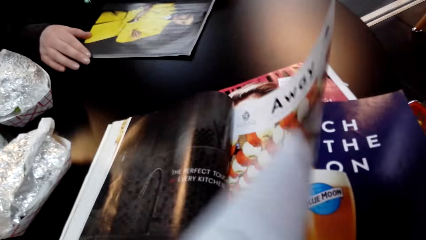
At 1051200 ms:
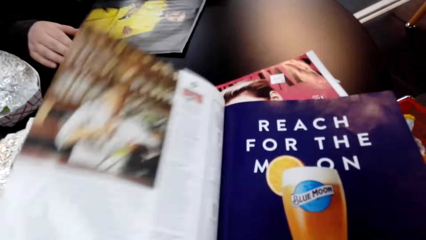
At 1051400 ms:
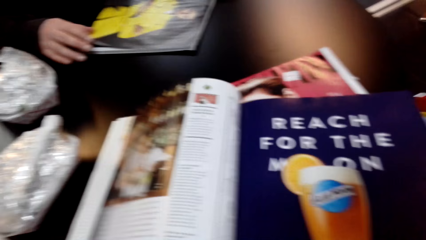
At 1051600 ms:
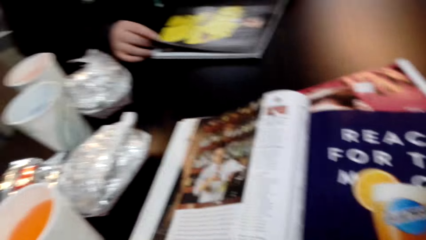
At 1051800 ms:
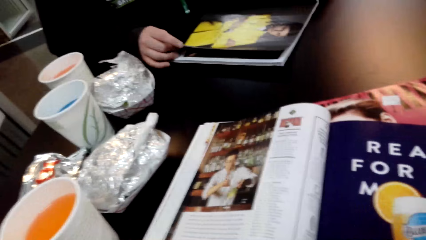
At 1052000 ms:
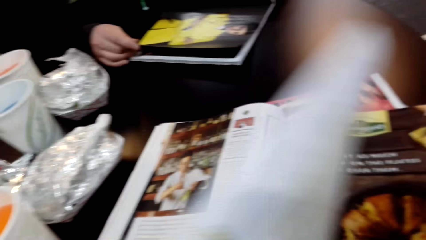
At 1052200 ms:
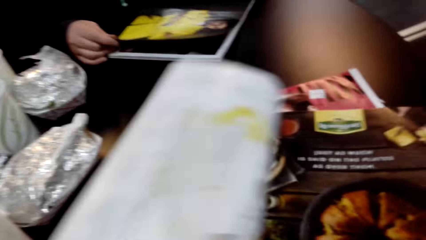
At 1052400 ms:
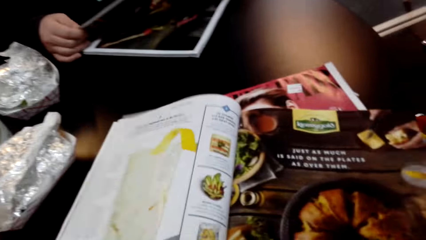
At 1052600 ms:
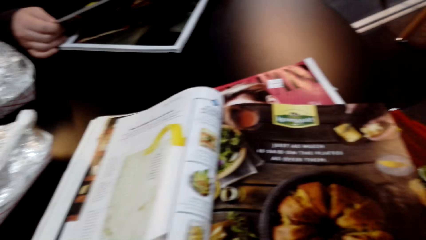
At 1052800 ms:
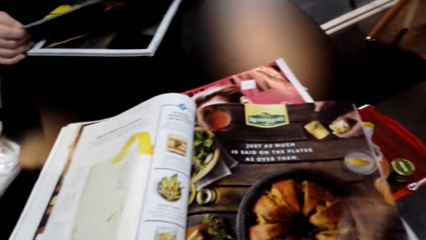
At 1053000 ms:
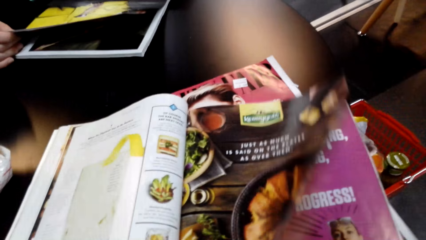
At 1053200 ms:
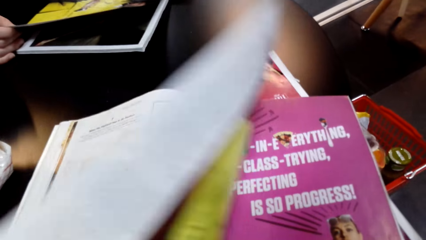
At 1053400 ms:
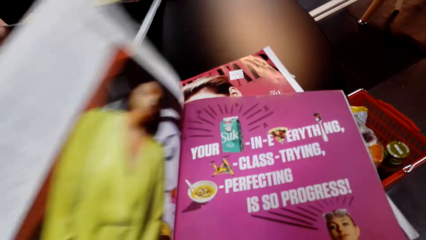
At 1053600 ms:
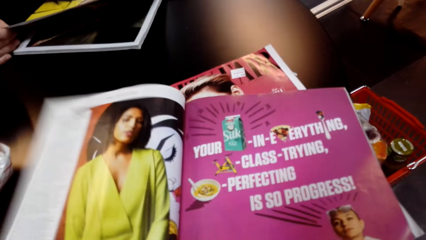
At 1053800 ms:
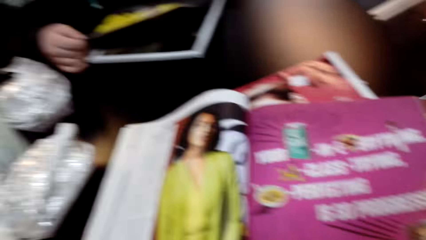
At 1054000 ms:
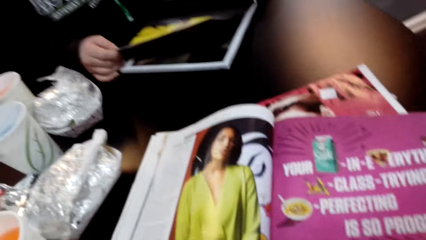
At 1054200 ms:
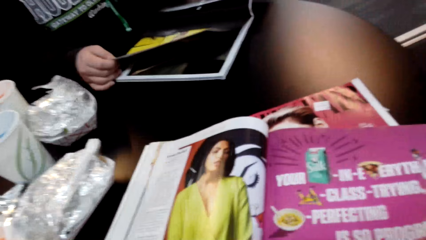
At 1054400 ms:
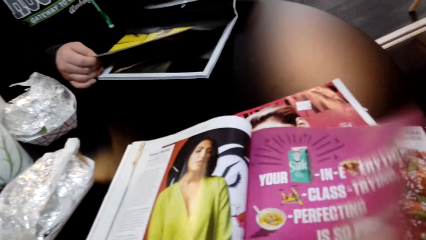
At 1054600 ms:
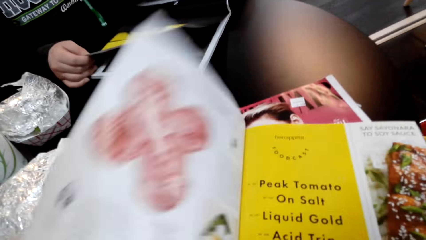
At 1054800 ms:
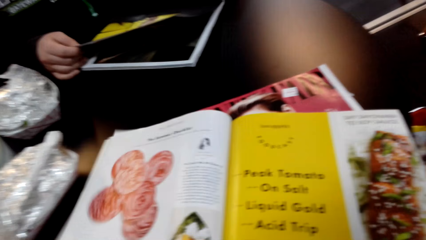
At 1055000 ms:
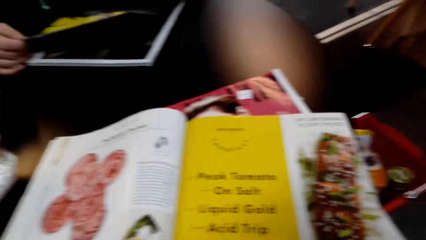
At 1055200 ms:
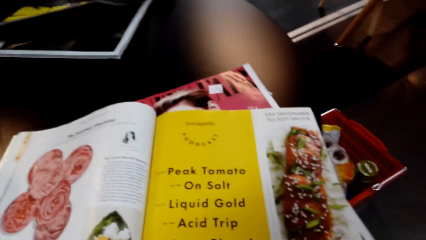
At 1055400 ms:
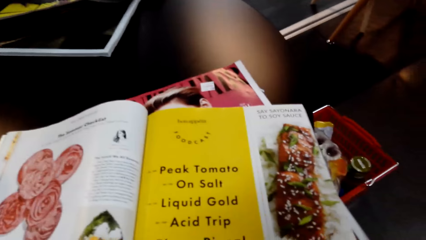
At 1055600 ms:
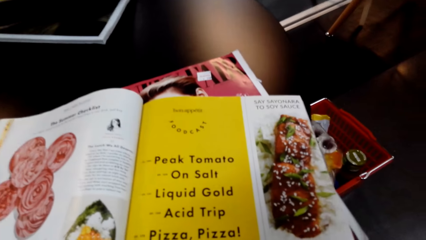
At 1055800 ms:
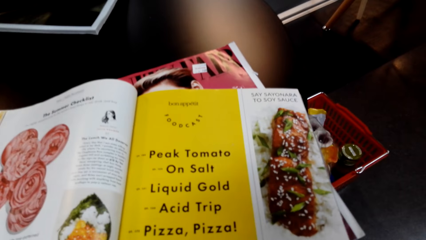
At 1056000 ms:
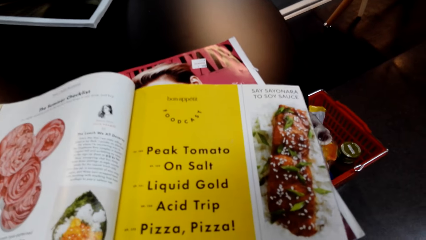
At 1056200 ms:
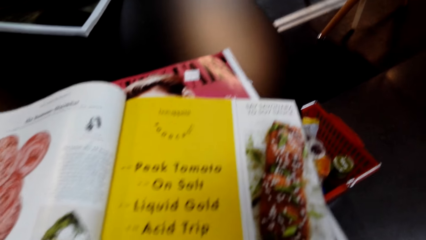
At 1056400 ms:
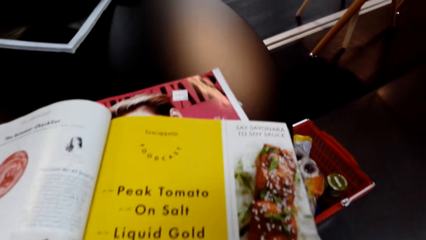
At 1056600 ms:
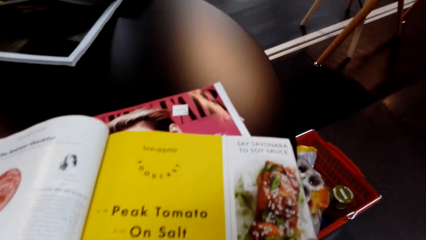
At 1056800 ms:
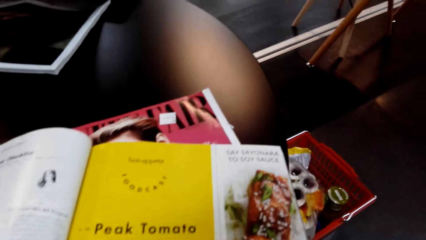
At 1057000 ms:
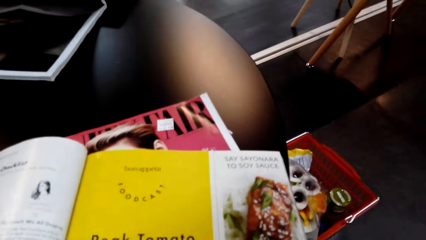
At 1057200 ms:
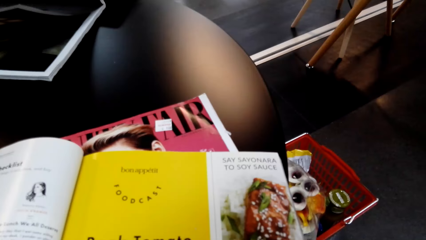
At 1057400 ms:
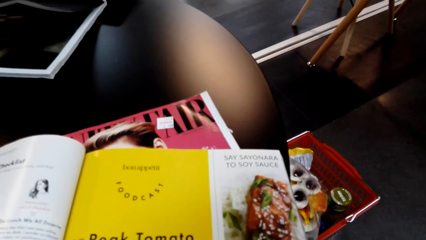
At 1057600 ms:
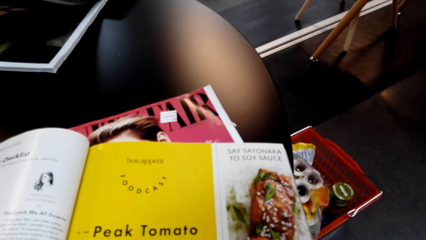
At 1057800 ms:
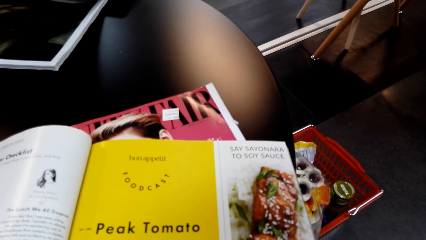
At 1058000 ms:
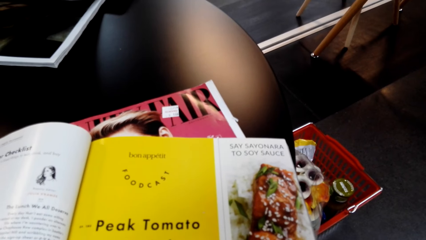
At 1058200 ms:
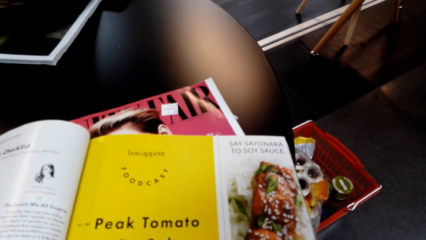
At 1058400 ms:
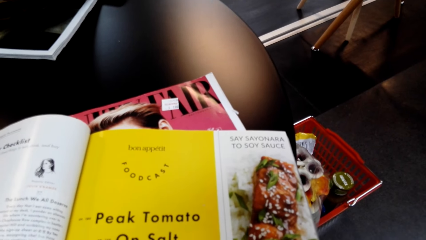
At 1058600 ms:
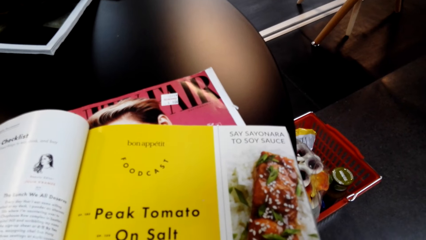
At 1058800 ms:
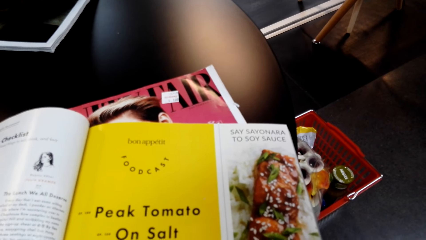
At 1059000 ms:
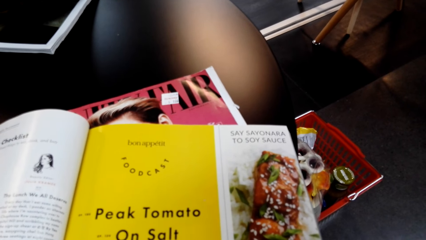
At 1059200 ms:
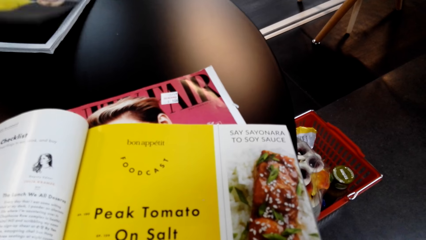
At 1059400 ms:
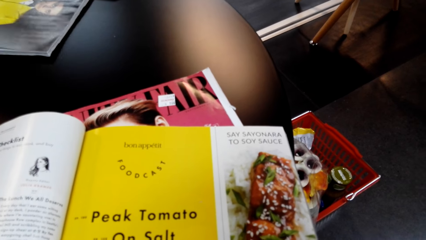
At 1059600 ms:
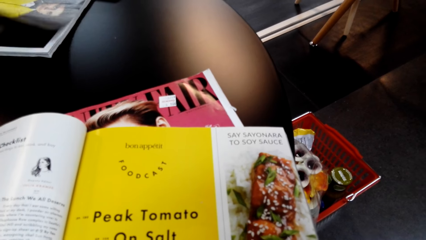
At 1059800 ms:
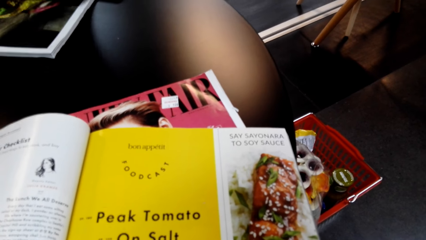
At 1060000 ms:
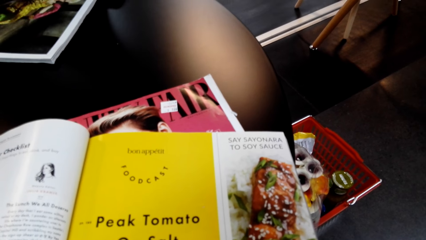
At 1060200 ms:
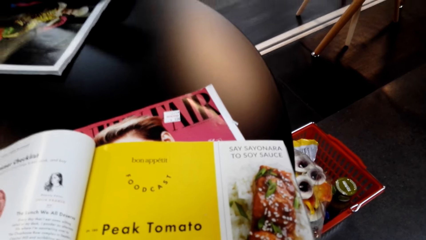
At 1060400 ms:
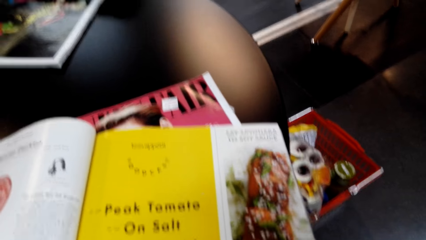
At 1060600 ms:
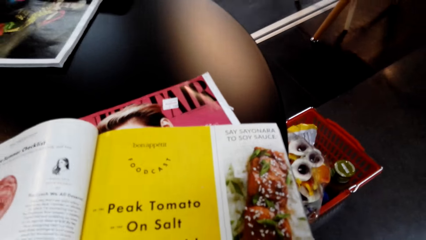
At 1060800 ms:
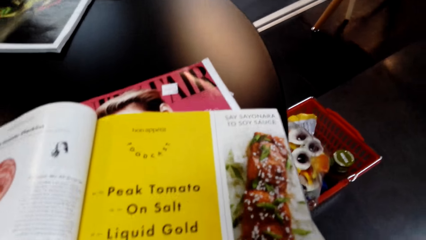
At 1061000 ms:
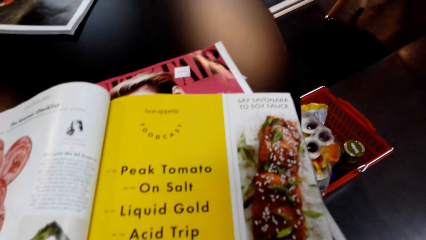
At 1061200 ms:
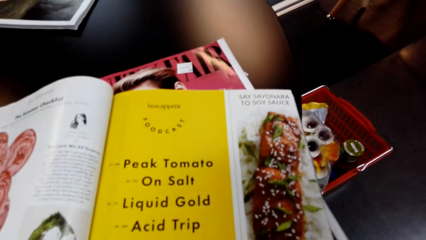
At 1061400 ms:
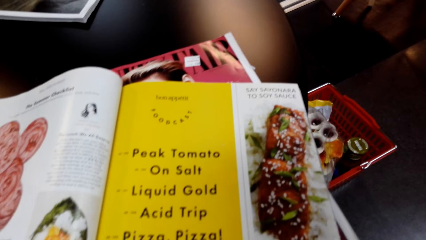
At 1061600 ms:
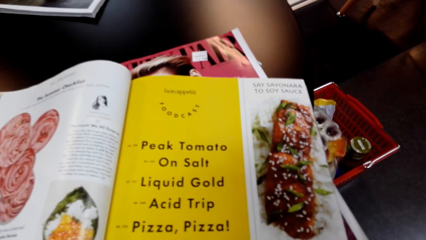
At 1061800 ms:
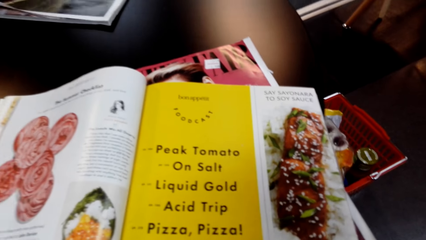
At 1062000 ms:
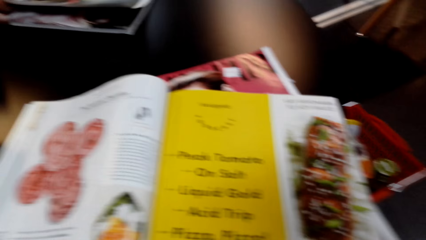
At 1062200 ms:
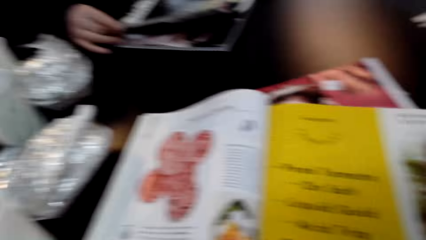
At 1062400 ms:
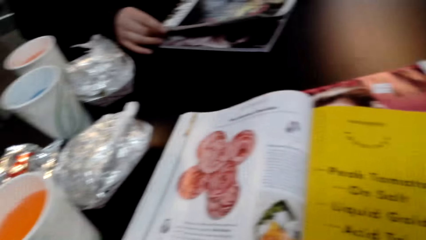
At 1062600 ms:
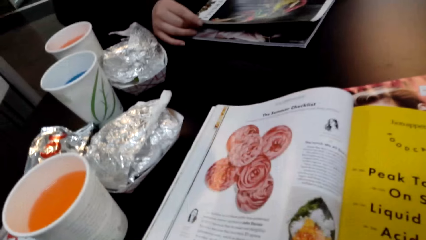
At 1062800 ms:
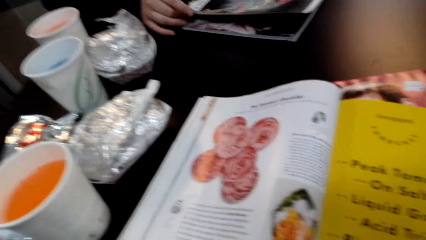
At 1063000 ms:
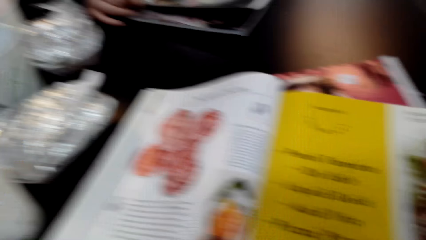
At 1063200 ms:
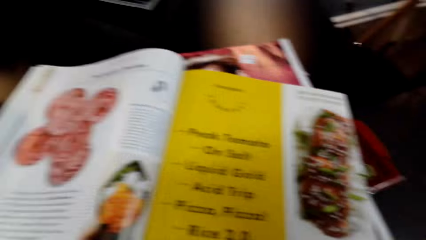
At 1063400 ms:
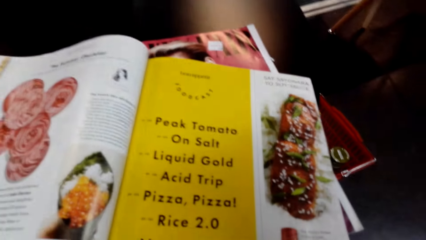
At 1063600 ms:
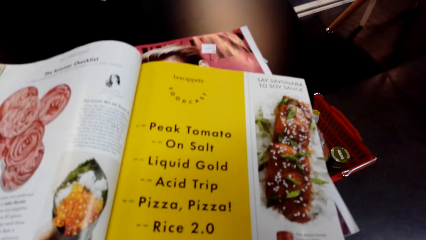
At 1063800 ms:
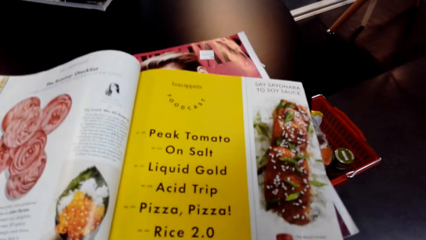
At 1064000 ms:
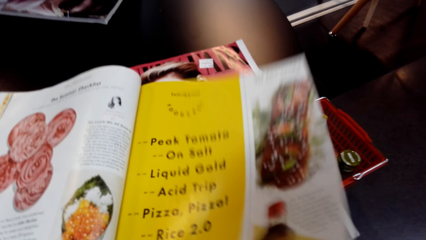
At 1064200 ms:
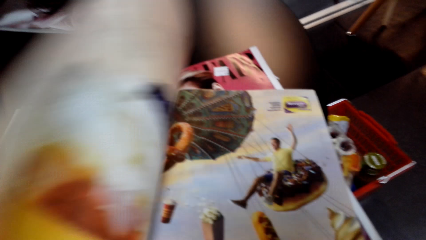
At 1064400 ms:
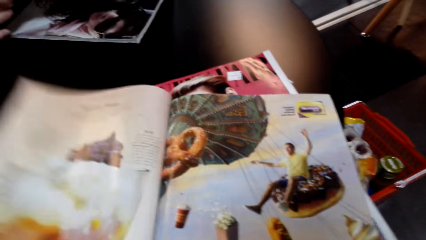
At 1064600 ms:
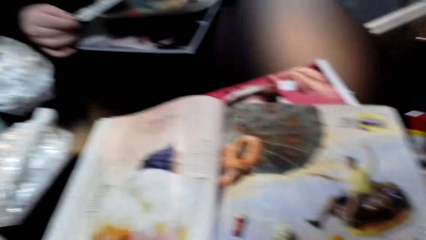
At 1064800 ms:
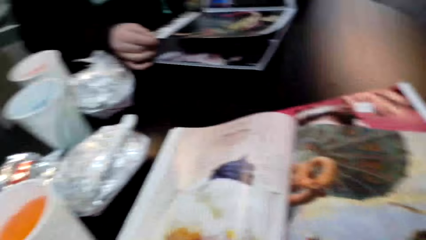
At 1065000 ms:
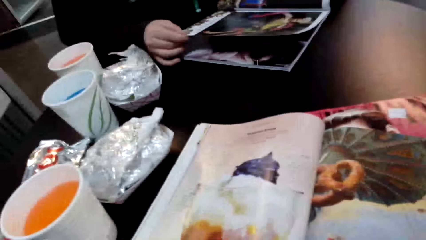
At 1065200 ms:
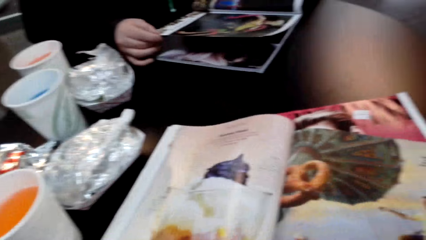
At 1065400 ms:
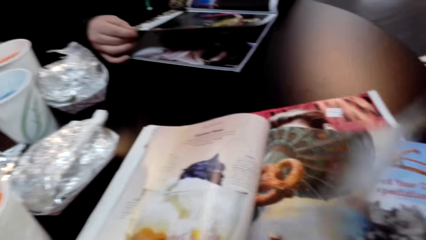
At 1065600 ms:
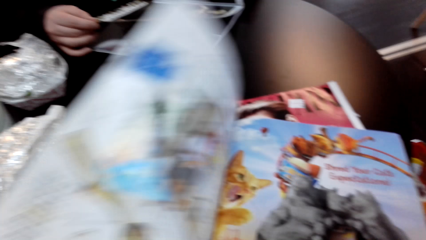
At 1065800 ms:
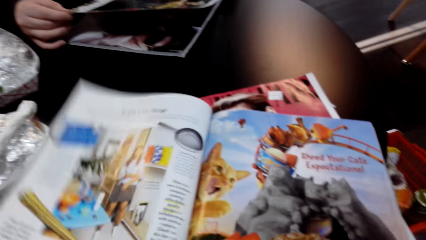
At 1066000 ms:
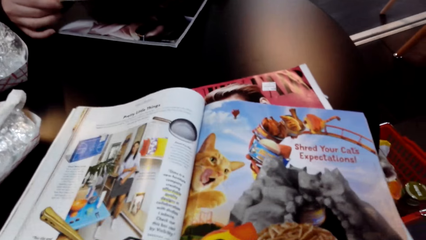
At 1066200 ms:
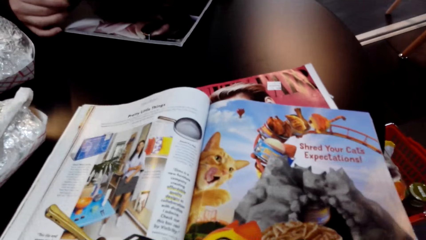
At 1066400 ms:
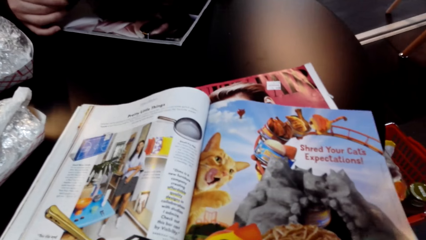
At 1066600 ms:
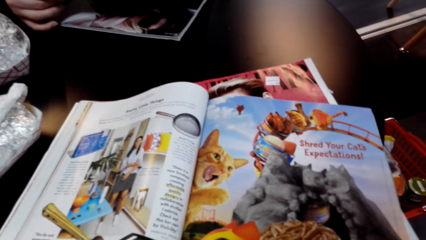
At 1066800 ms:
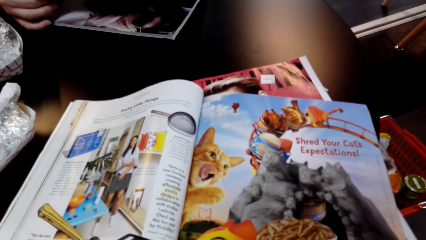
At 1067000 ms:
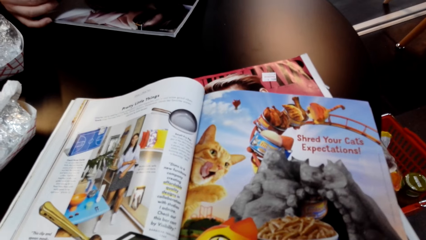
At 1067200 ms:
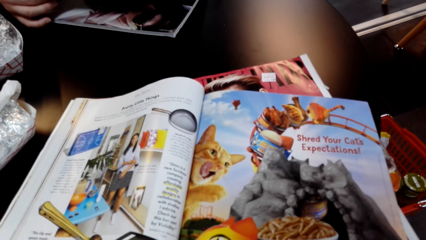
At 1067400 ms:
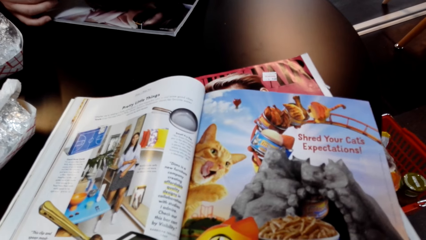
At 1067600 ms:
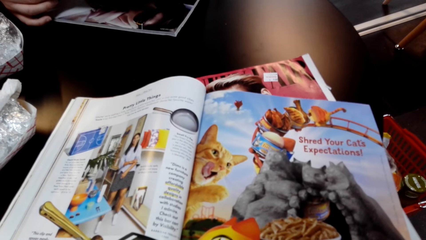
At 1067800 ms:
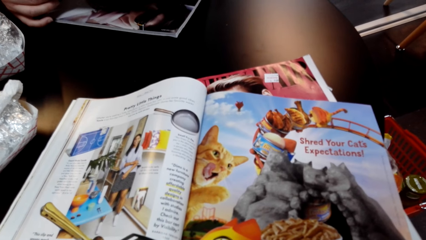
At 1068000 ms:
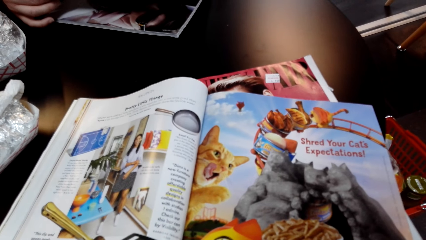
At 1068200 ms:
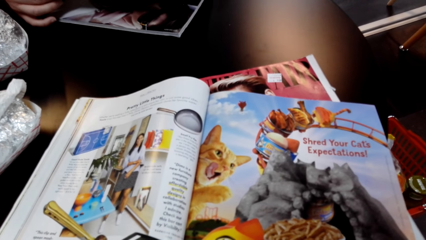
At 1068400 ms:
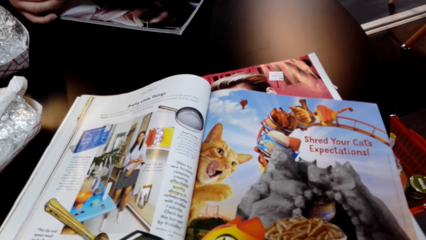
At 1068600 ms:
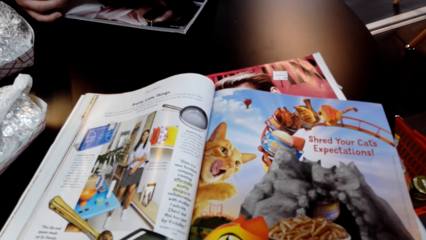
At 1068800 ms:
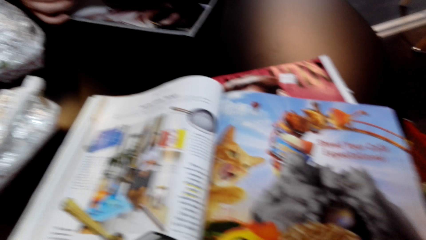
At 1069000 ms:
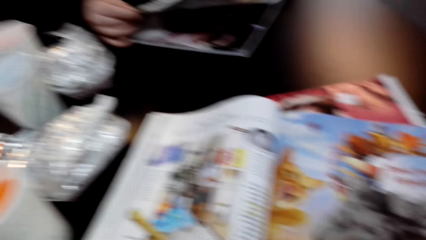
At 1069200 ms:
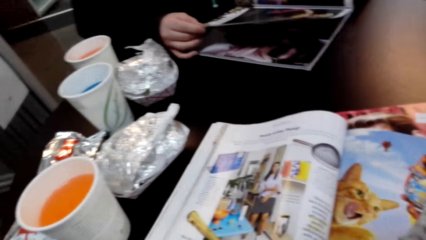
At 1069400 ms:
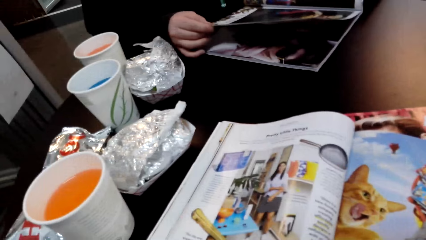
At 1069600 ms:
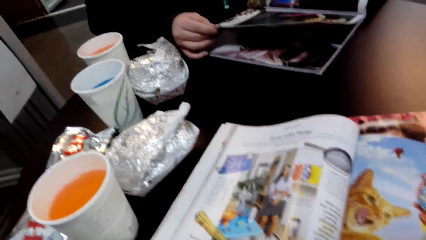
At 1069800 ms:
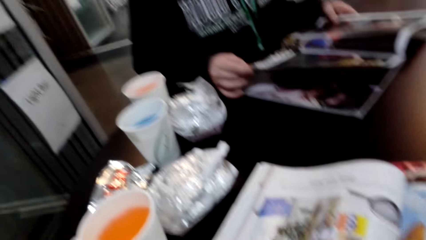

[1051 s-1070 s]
The camera wearer turns a page of the magazine repeatedly. They read the magazine. They turn a page of the magazine. They read the magazine. They turn a page of the magazine. They read the magazine.
